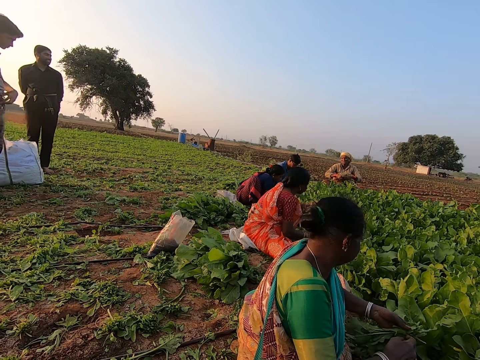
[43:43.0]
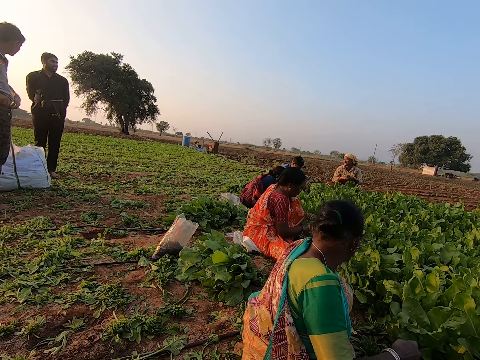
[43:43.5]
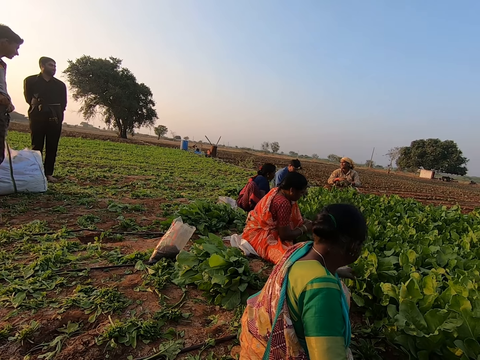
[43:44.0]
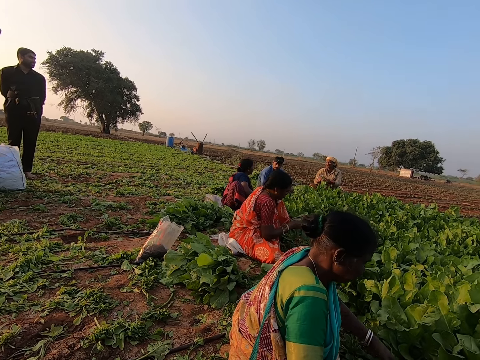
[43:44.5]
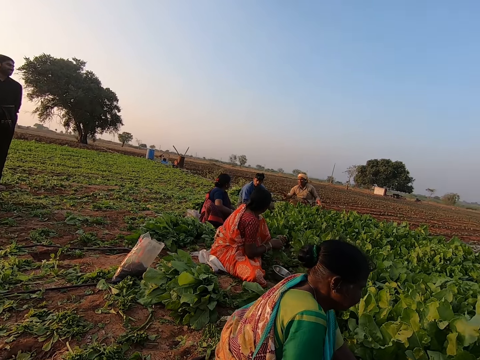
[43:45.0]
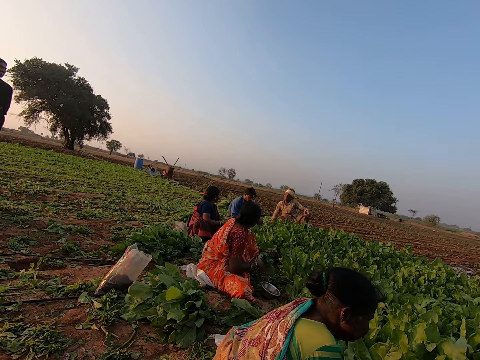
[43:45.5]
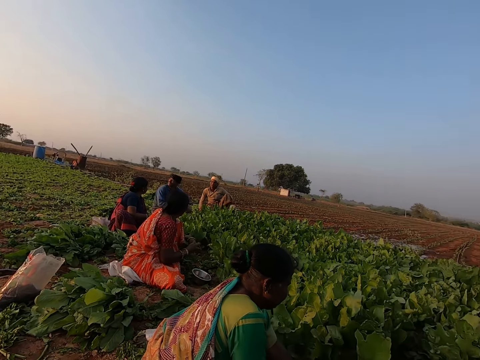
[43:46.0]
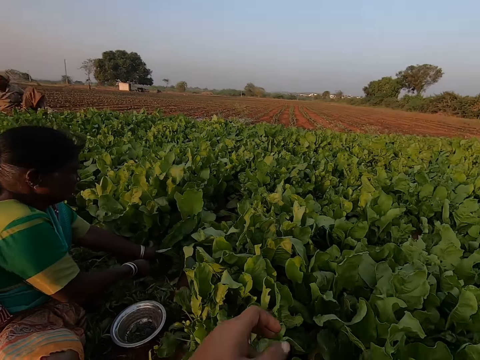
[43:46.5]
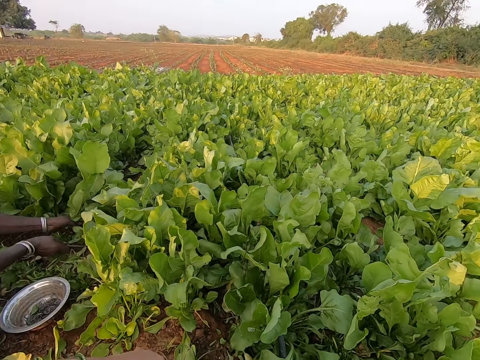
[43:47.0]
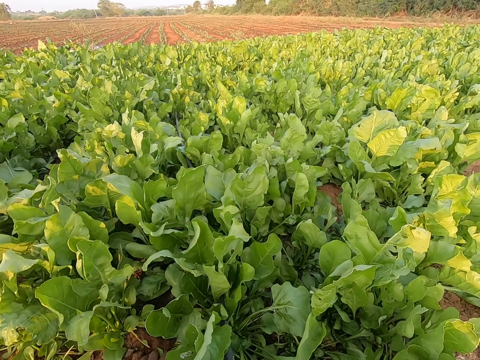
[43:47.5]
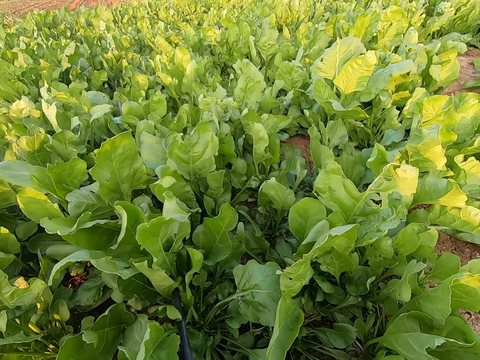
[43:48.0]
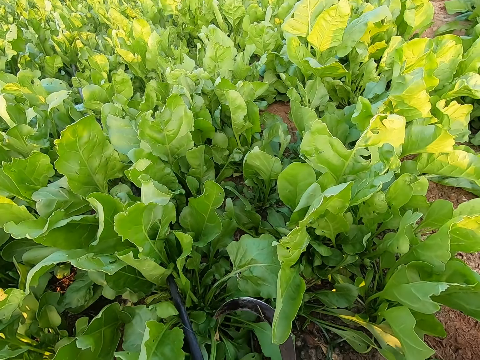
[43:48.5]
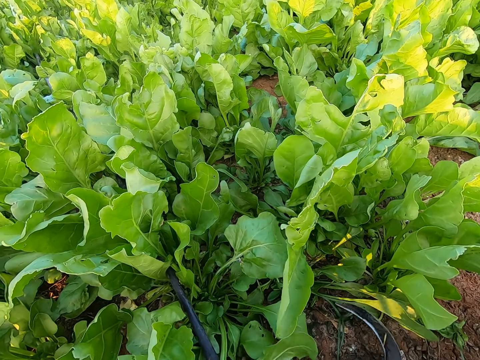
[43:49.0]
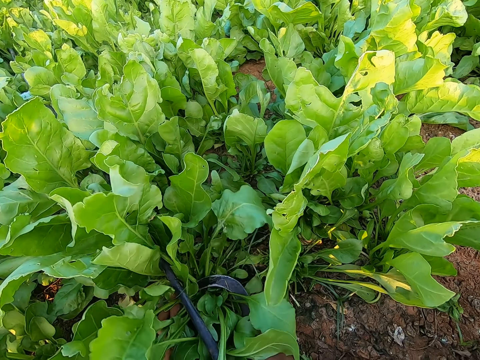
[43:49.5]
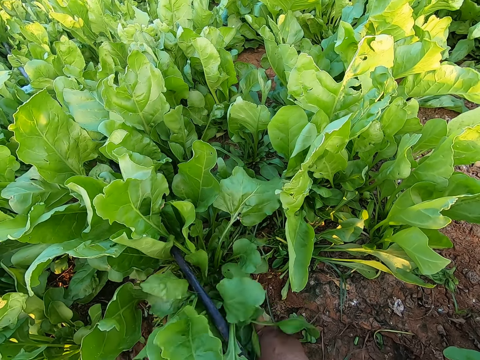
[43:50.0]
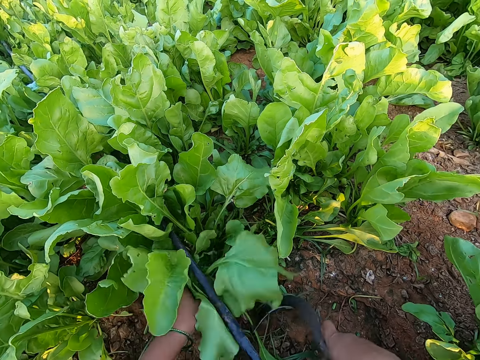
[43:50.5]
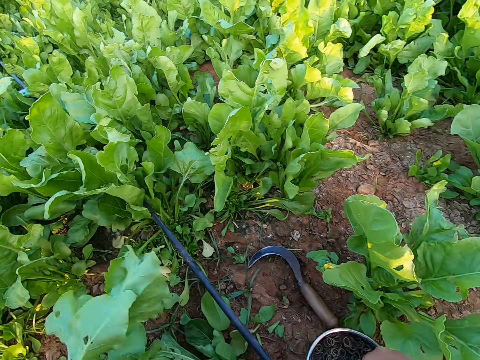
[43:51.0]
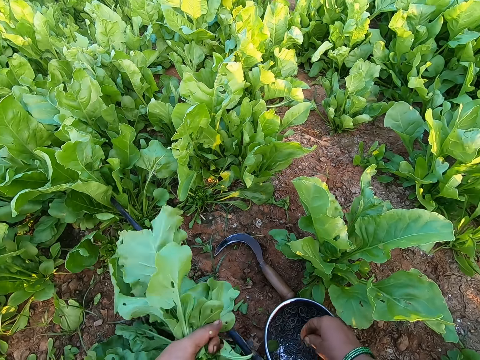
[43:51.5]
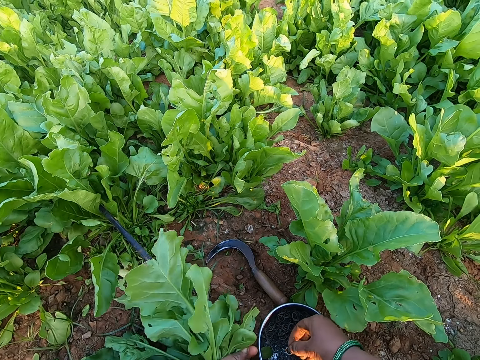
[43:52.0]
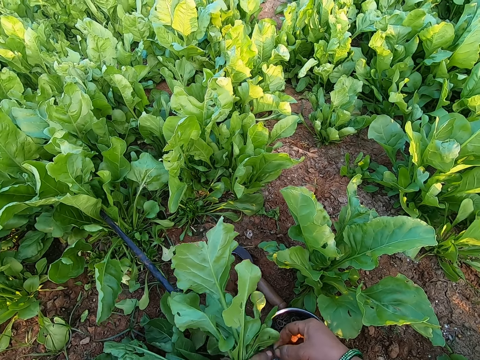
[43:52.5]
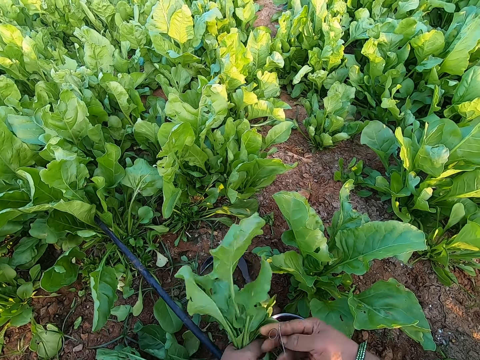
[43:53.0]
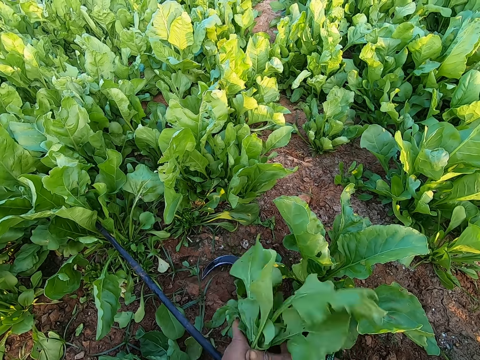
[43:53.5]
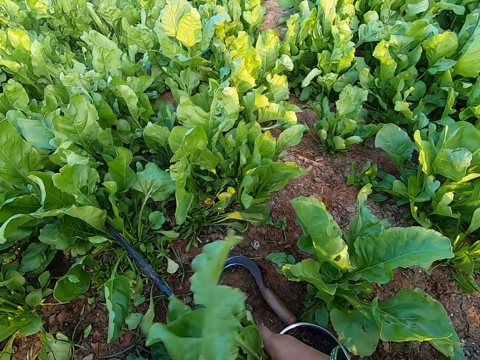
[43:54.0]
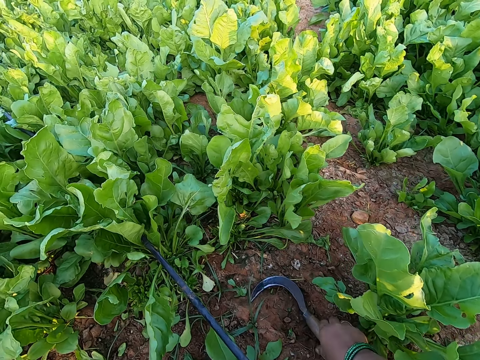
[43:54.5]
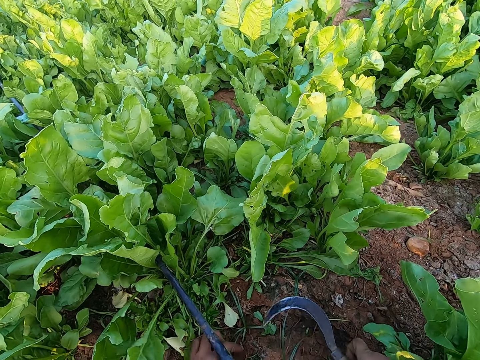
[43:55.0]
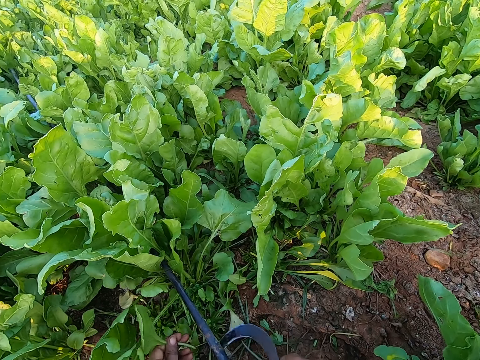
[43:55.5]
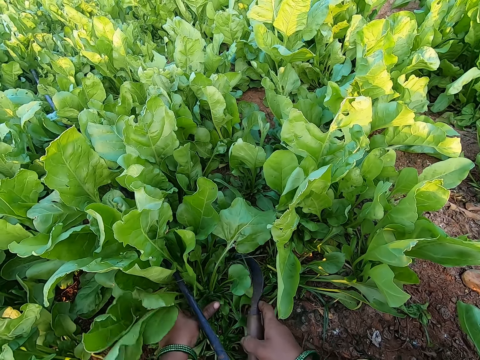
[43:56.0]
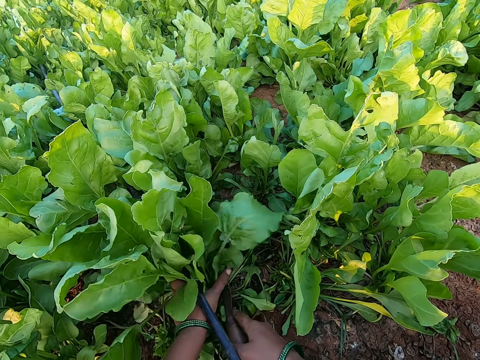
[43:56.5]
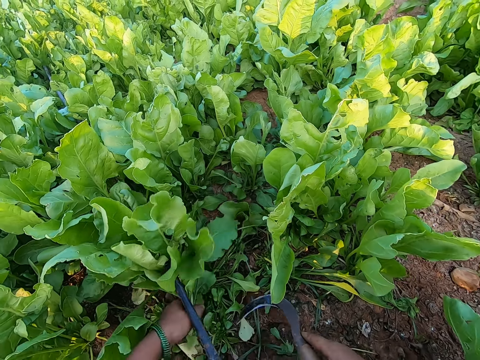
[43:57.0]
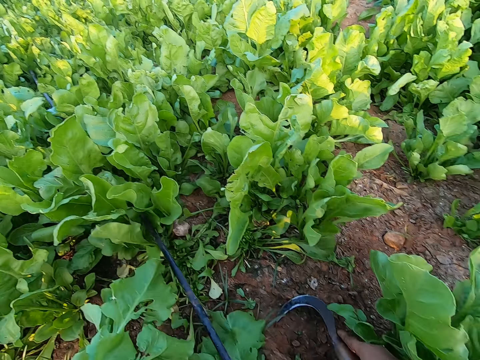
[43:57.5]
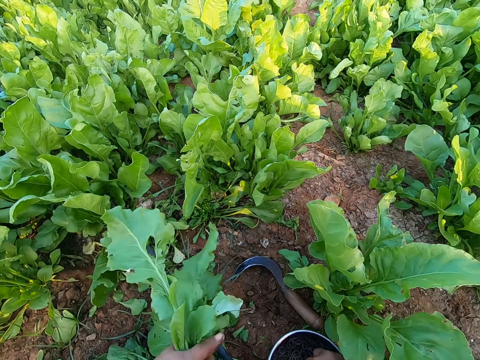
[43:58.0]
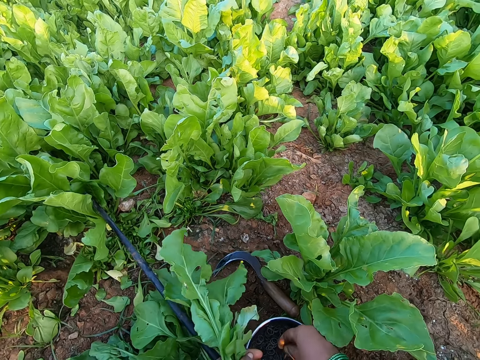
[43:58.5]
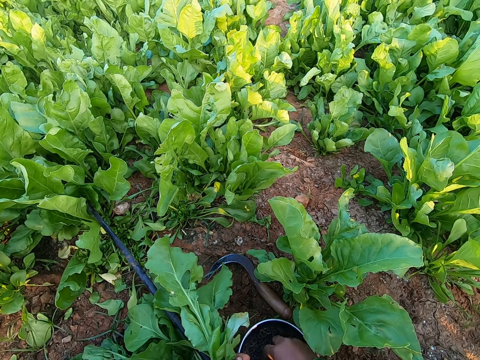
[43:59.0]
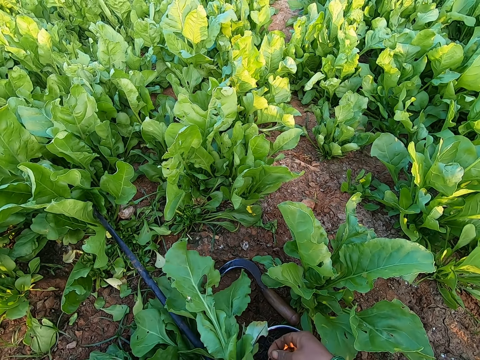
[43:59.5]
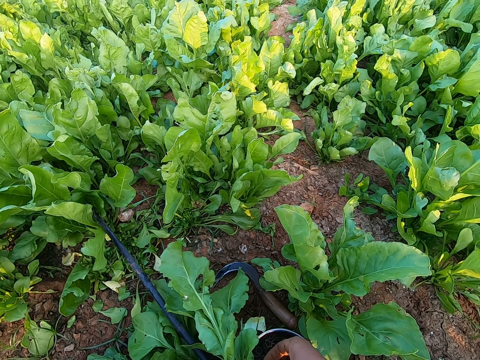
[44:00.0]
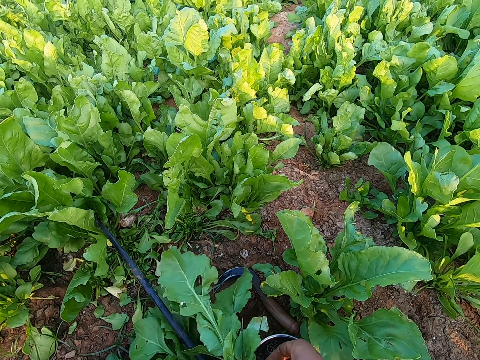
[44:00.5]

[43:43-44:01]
A woman places a bunch of collard green leaves in her left hand on the ground. Another woman throws the bunch of collard green leaves to the ground with her right hand. The first woman cuts a bunch of collard green leaves in her left hand with the sickle in her right hand. The camera wearer cuts a bunch of collard green leaves in her left hand with the sickle in her right hand. She drops the sickle in her right hand on the ground. She picks a rubber band from the container on the ground with her right hand. She puts the rubber band in her right hand around the collard green leaves in her left hand. She places the collard green leaves on a pile of collard green leaves with both hands. She picks up the sickle from the ground with her right hand. She cuts a bunch of collard green leaves in her left hand with the sickle in her right hand. She drops the sickle in her right hand on the ground. She ties the kales with a rubber. She picks a rubber band from the container on the ground with her right hand.

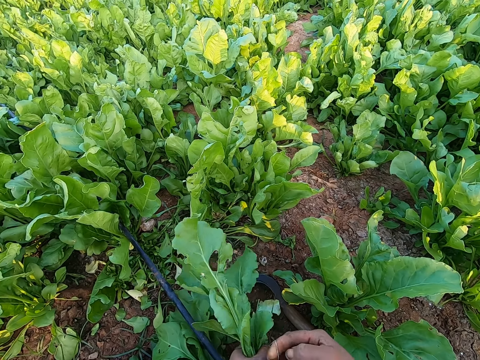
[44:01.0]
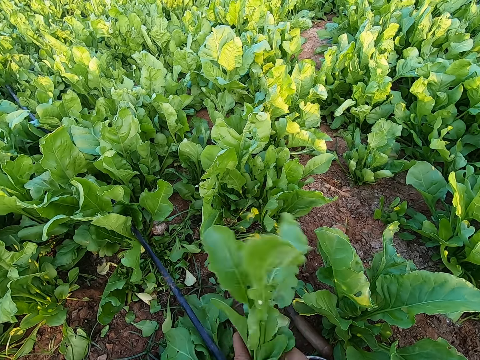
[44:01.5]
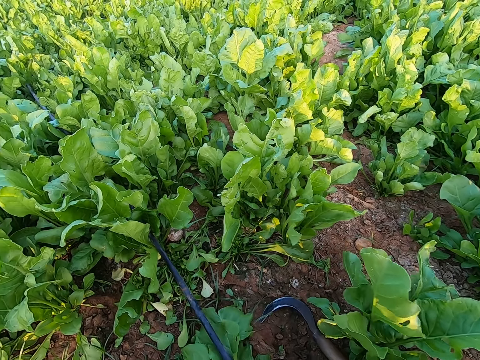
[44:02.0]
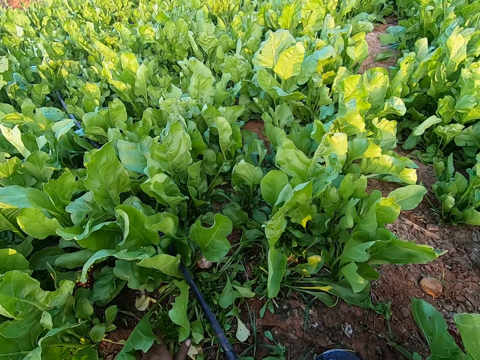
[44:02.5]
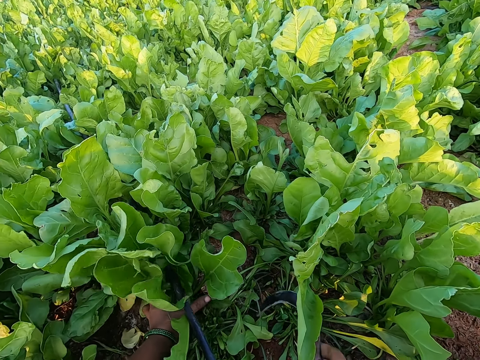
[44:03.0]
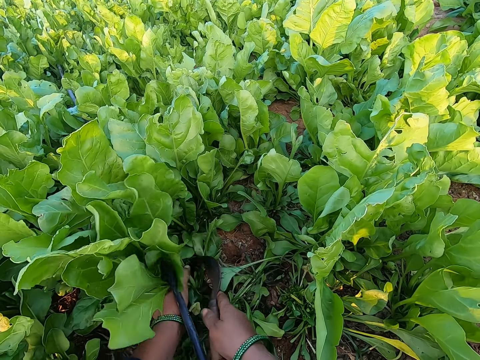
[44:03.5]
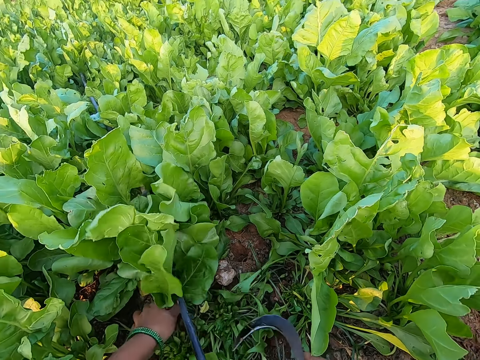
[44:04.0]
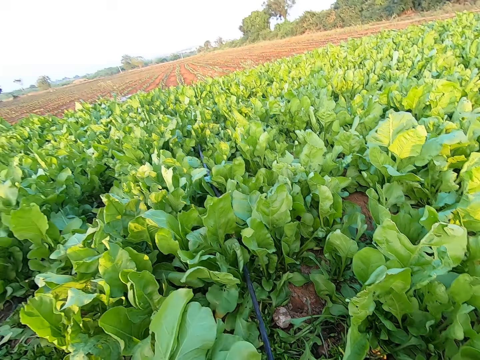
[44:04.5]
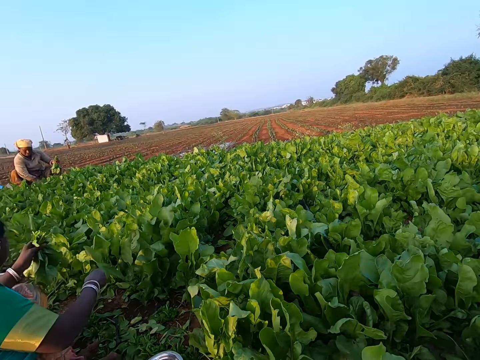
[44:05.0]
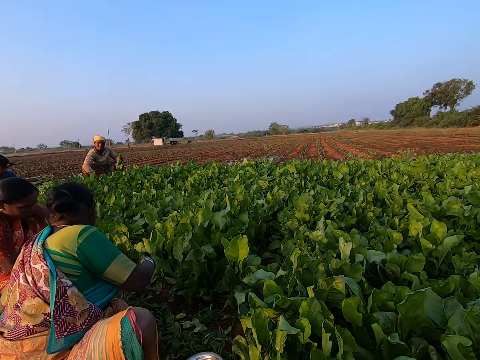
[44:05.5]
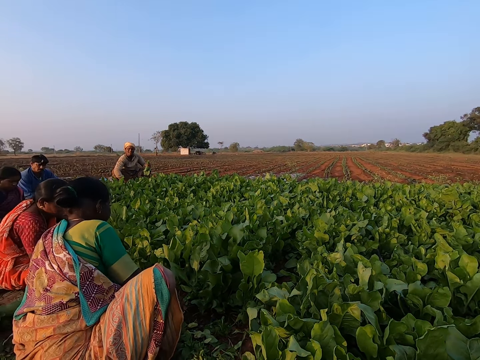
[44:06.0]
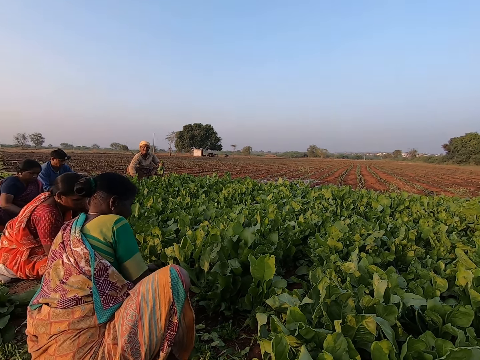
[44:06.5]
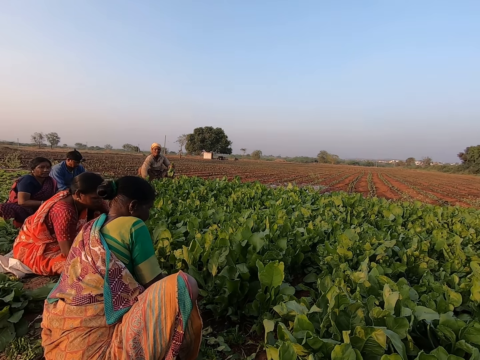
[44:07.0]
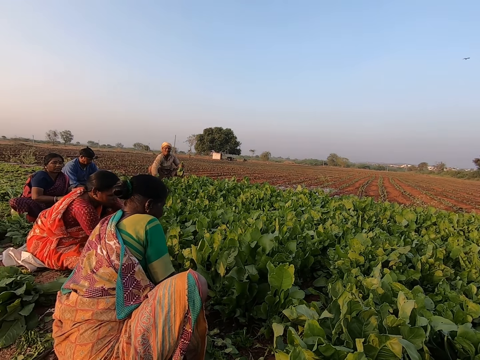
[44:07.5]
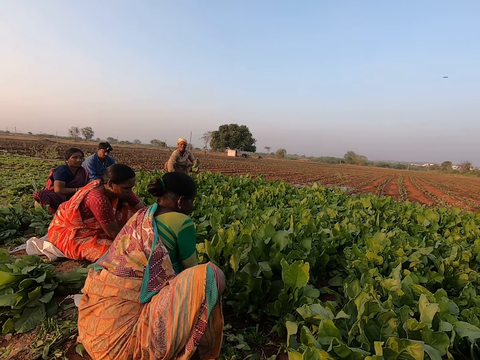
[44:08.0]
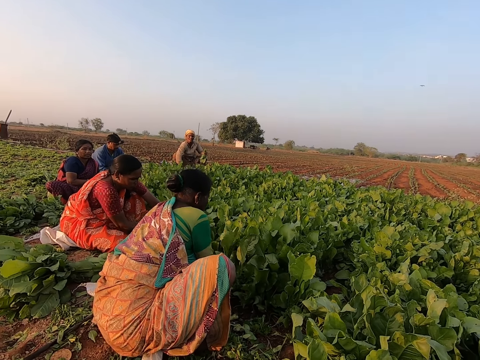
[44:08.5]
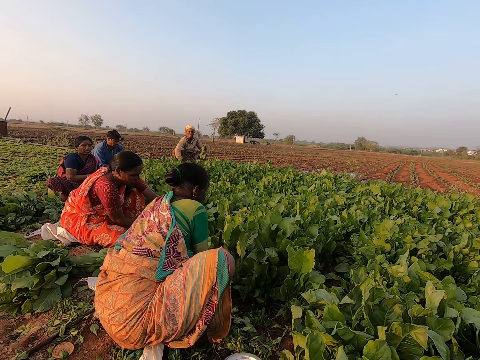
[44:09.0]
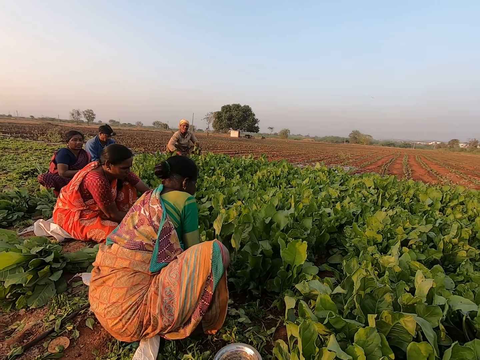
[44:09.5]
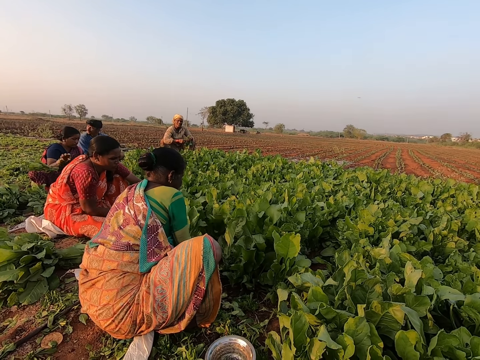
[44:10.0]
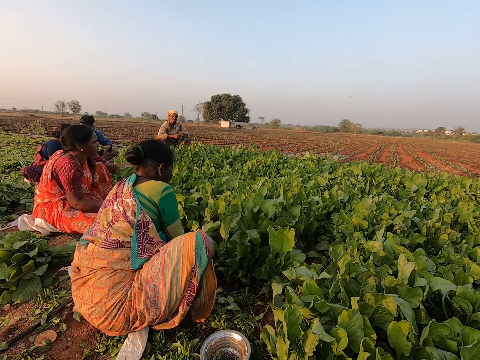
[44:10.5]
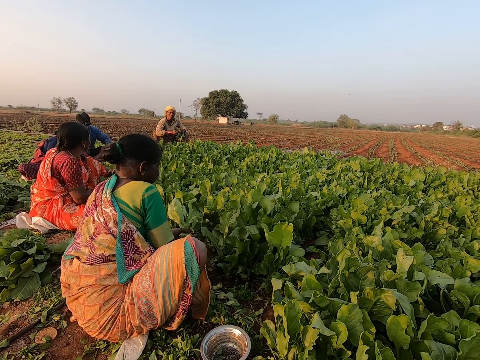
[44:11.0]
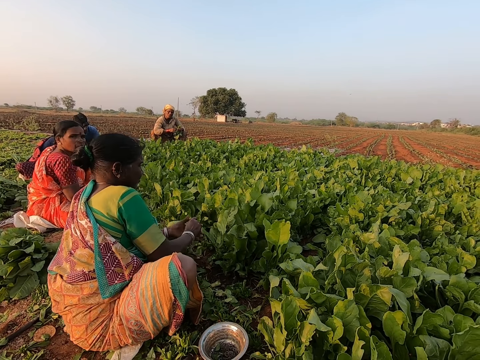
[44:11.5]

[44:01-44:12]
The camera wearer puts the rubber band in her right hand around the collard green leaves in her left hand. She cuts a bunch of collard green leaves in her left hand with the sickle in her right hand. A woman holds a bunch of collard green leaves with her left hand. Another woman cuts a bunch of collard green leaves in her left hand with the sickle in her right hand. A third woman throws a bunch of collard green leaves in her right hand on the pile of collard green leaves on the ground. The first woman puts a rubber band in her right hand around a bunch of collard green leaves in her left hand. The second woman holds the collard green leaves in her left hand with both hands.
